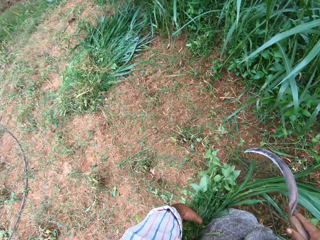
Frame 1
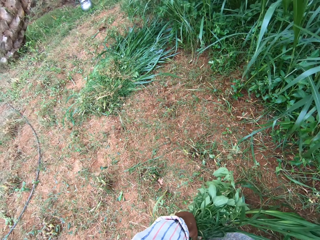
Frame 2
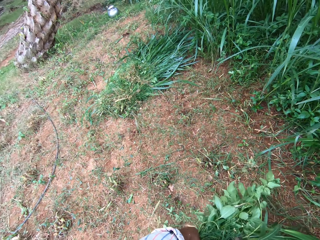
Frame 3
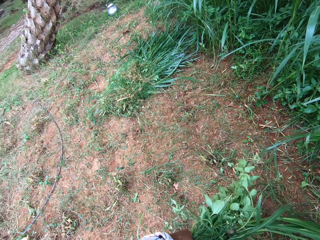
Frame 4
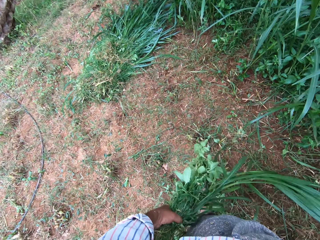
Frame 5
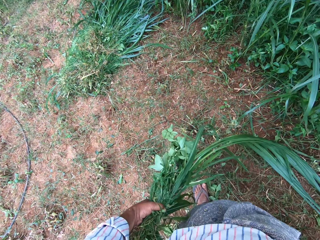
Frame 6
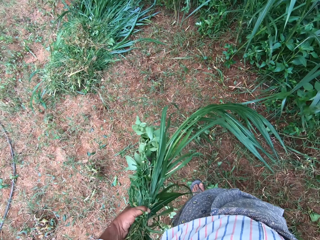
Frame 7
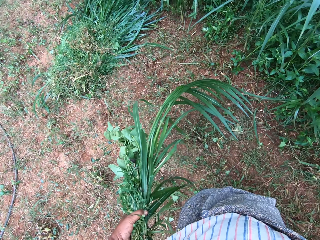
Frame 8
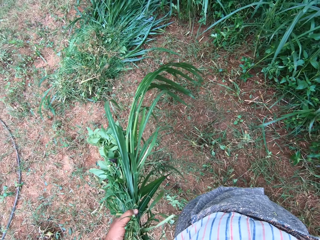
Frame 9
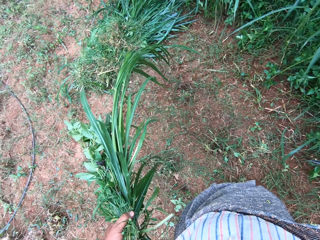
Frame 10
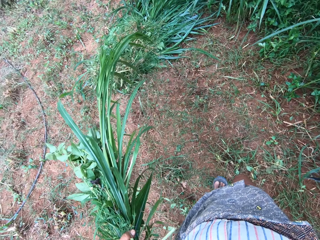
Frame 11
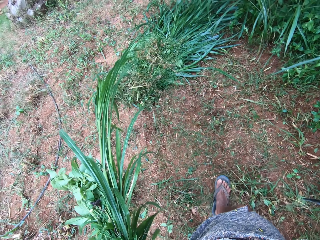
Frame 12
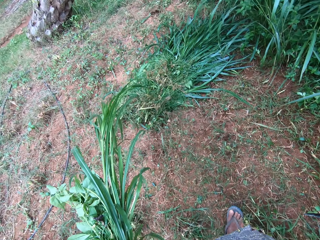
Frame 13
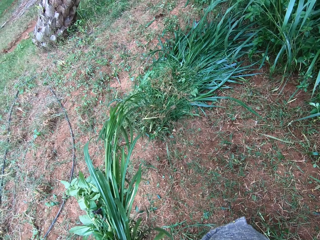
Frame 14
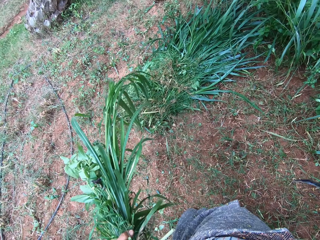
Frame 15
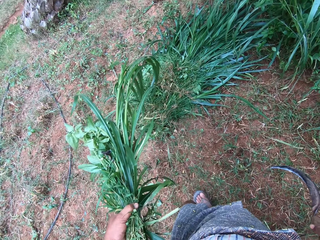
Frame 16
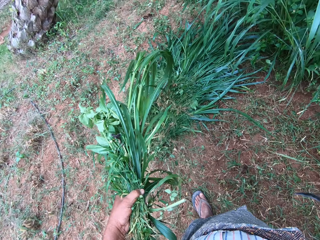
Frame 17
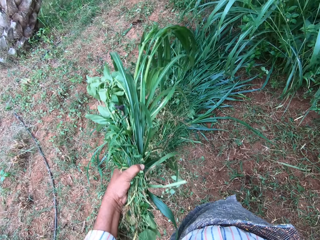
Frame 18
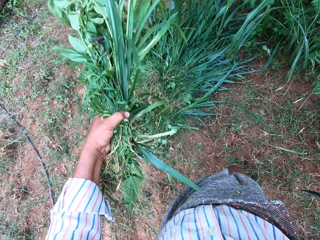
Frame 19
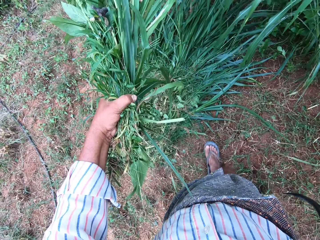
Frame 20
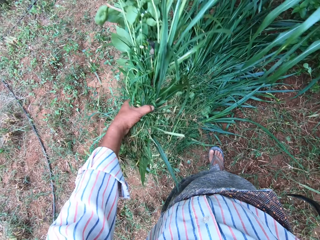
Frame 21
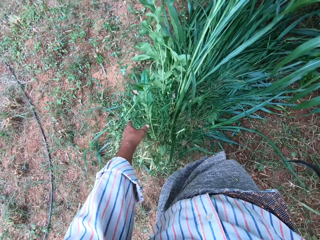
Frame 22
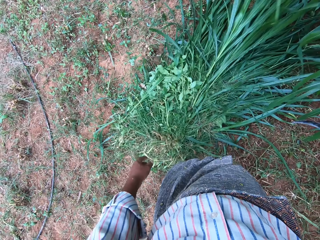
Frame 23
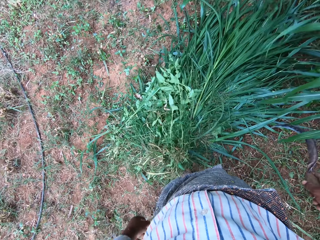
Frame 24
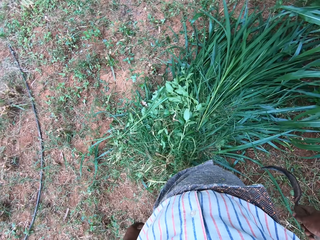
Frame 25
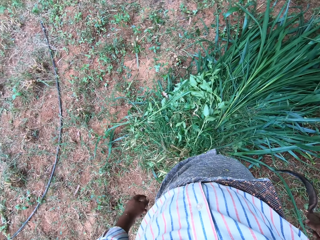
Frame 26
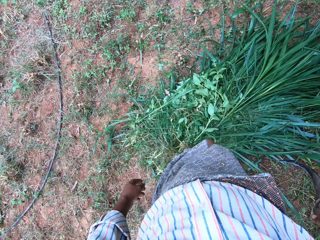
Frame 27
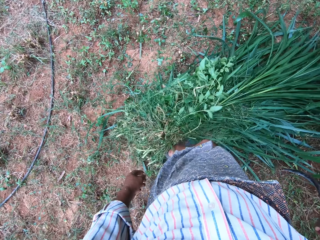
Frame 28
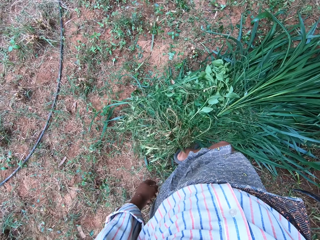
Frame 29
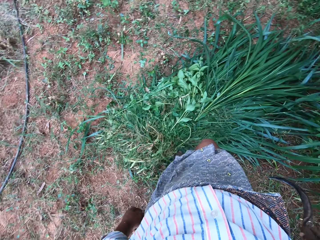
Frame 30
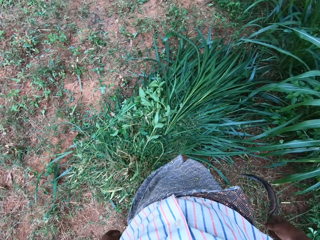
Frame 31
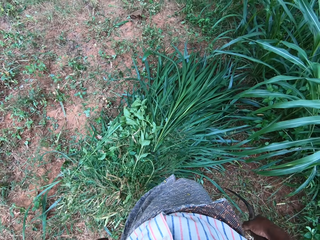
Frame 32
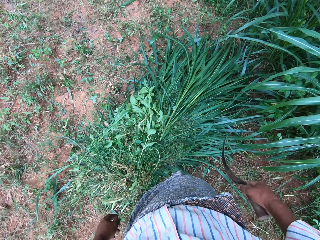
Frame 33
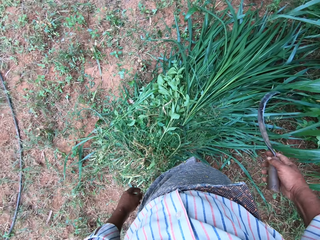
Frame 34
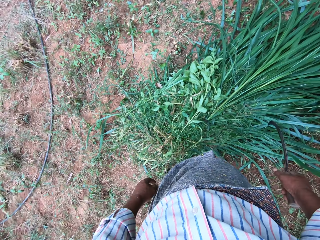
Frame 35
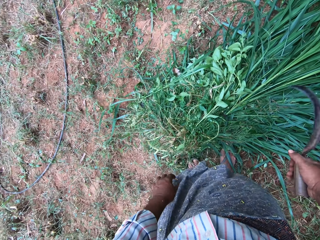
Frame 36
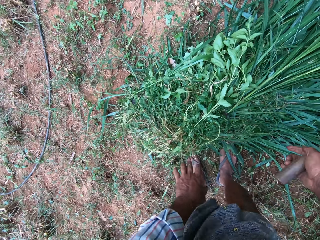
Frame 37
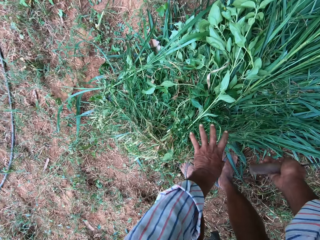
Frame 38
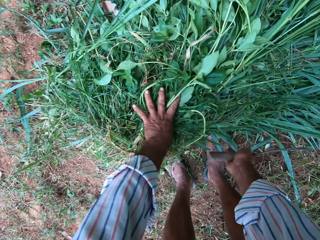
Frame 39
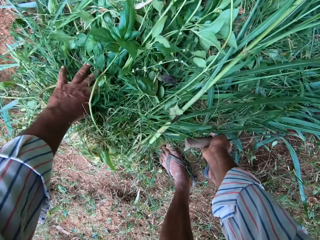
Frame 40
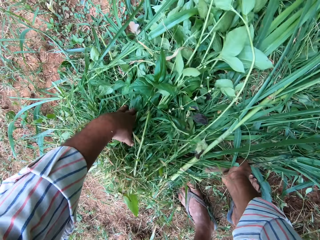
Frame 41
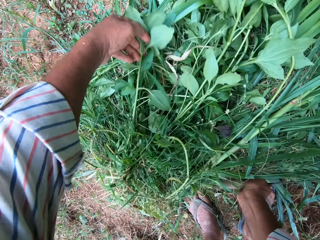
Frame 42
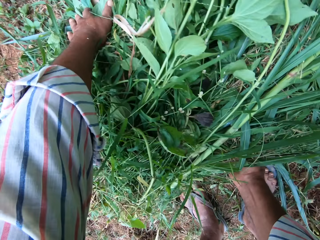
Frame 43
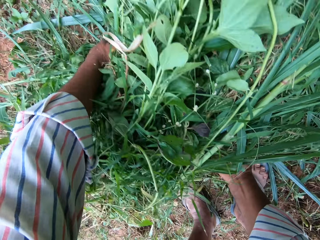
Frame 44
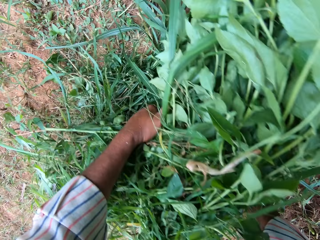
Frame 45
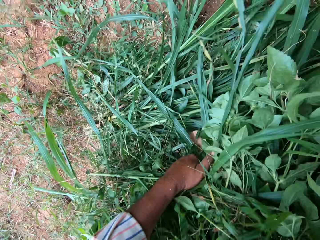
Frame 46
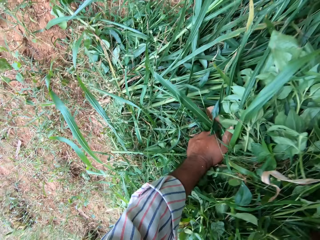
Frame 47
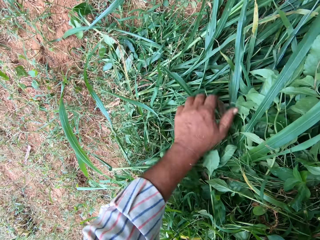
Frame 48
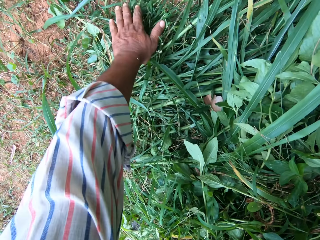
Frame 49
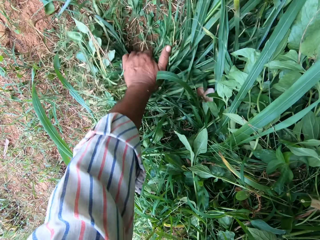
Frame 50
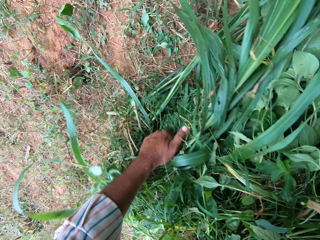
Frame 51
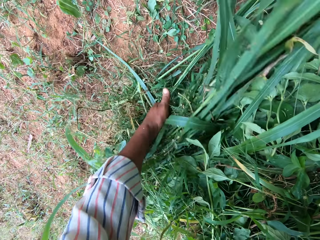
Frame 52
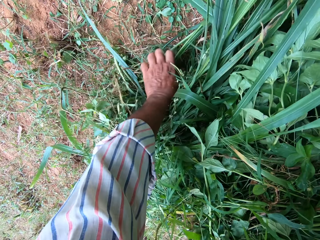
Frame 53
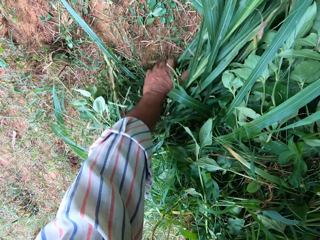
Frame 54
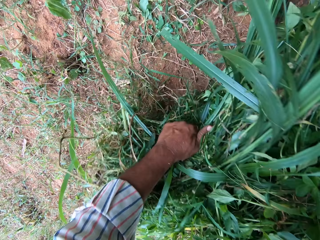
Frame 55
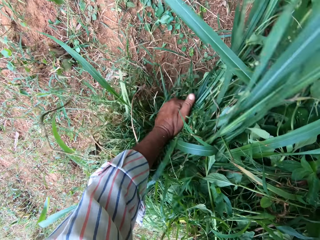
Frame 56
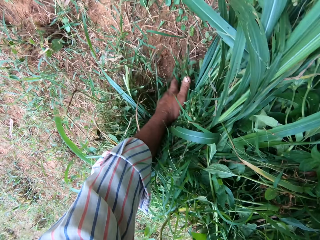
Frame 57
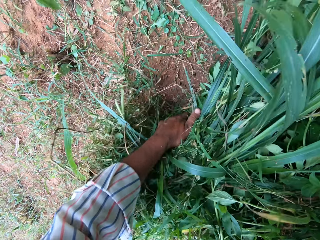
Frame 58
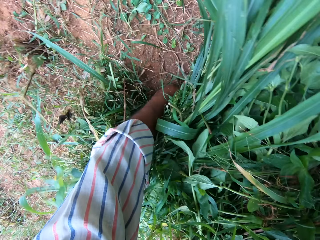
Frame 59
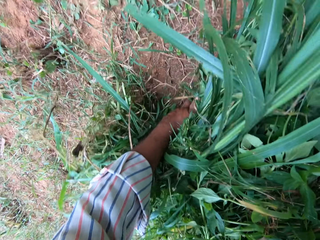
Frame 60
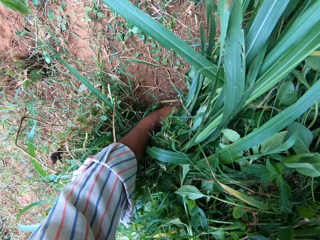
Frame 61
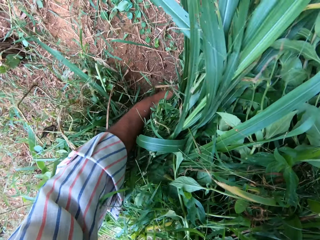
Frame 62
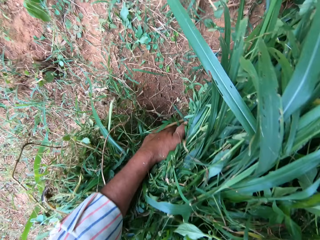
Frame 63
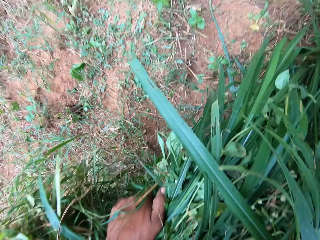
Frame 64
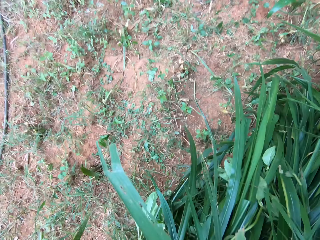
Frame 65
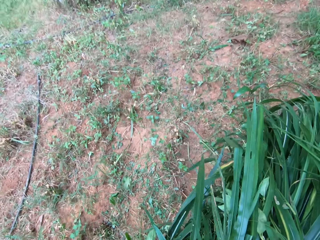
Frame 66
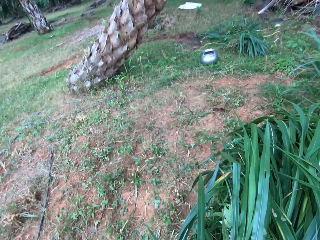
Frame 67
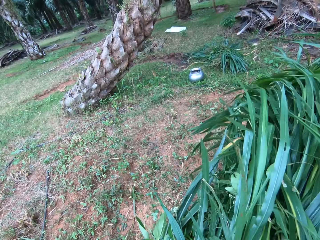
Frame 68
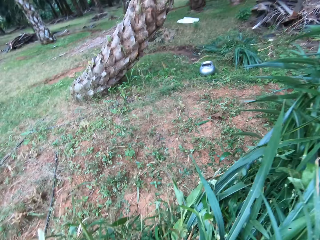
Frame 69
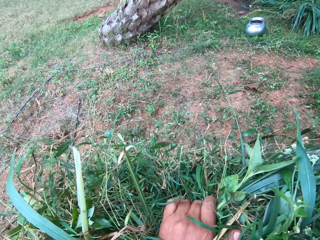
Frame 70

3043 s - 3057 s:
The camera wearer walks towards the grasses on the ground with the grasses in his hand. He drops the grasses on the ground with other grasses. He kicks the grasses together. He packs all the grasses together in his hand. He picks up the grass from the ground.

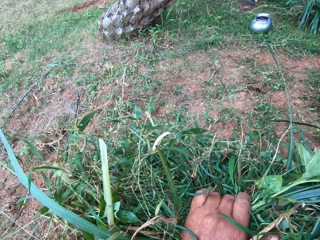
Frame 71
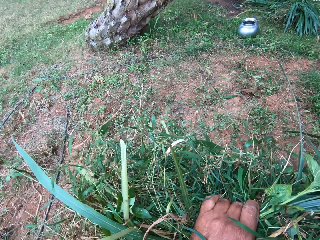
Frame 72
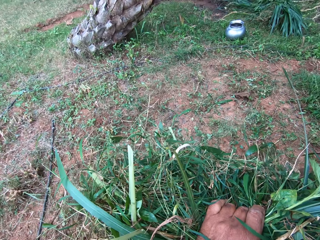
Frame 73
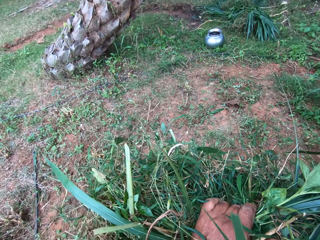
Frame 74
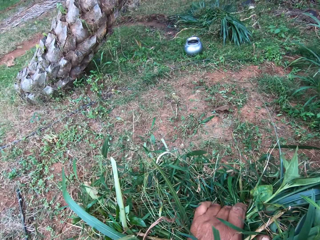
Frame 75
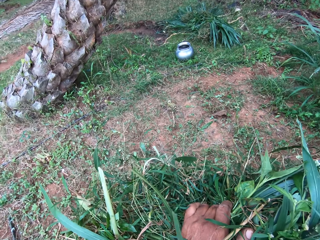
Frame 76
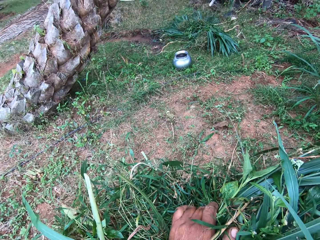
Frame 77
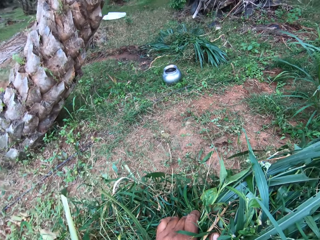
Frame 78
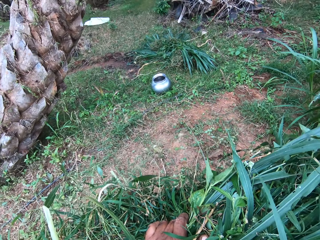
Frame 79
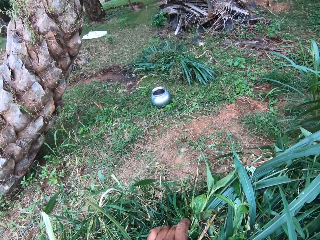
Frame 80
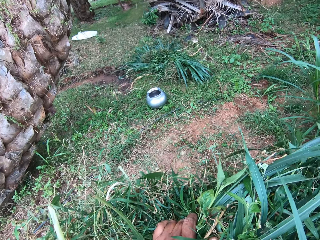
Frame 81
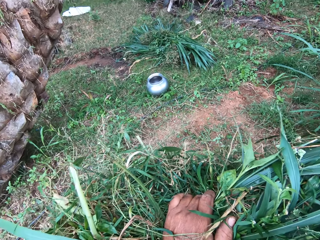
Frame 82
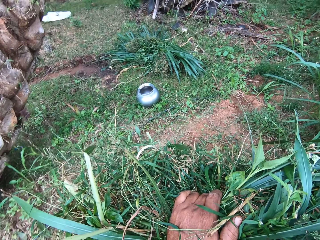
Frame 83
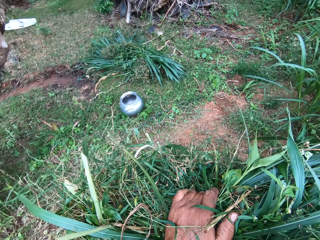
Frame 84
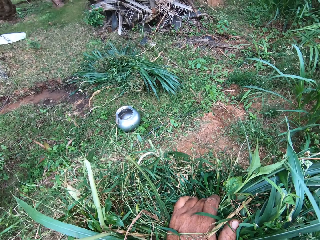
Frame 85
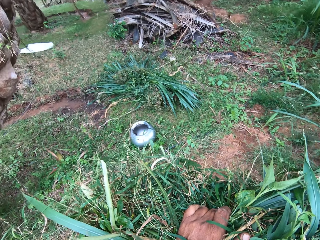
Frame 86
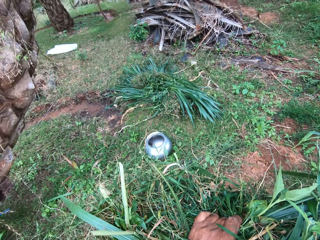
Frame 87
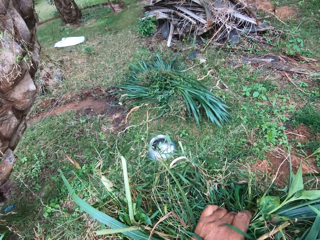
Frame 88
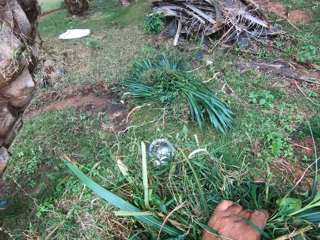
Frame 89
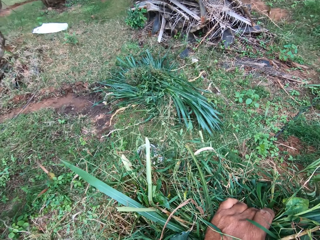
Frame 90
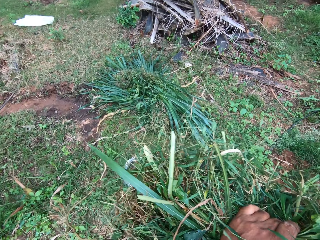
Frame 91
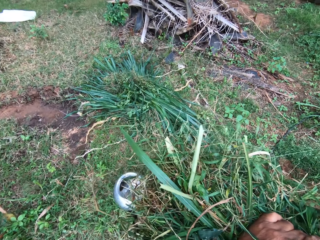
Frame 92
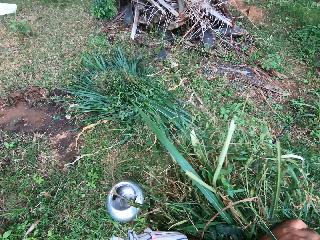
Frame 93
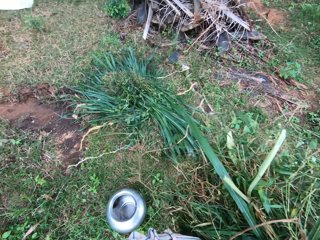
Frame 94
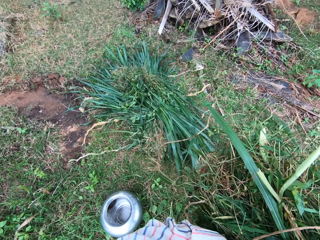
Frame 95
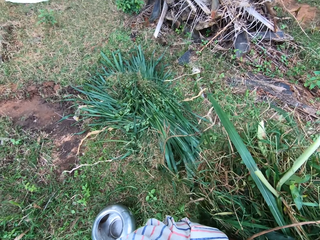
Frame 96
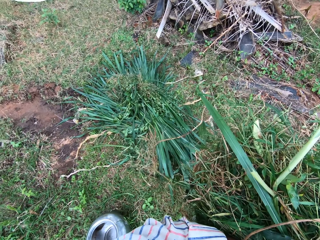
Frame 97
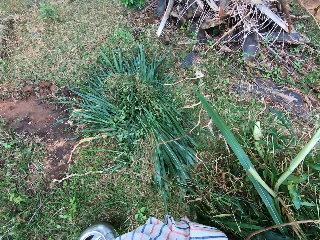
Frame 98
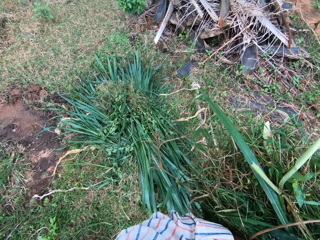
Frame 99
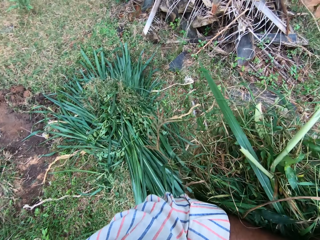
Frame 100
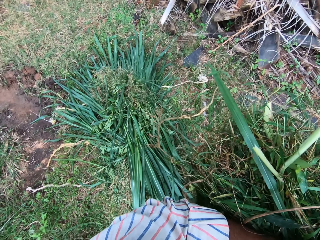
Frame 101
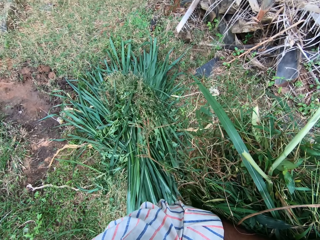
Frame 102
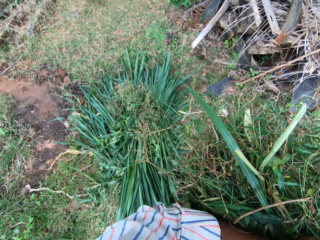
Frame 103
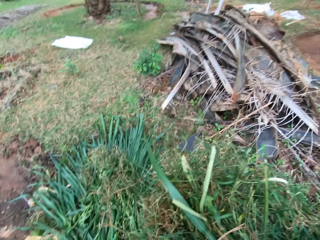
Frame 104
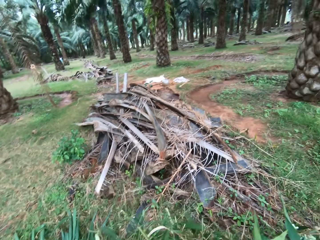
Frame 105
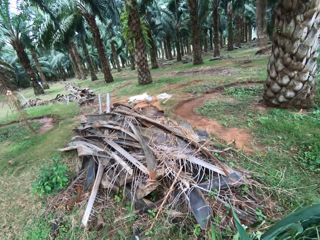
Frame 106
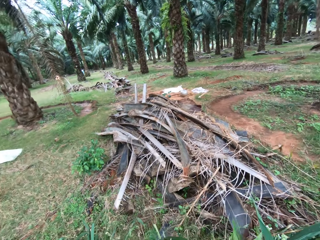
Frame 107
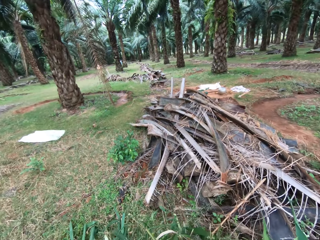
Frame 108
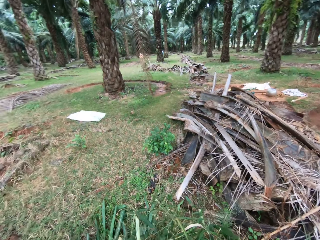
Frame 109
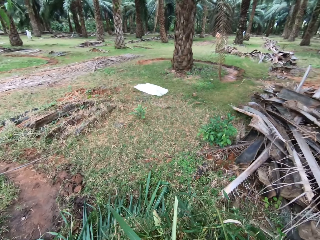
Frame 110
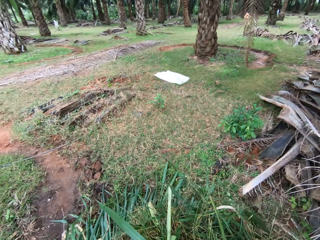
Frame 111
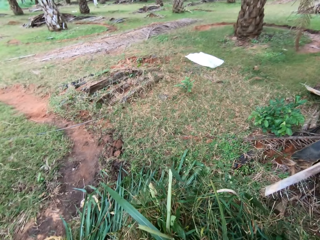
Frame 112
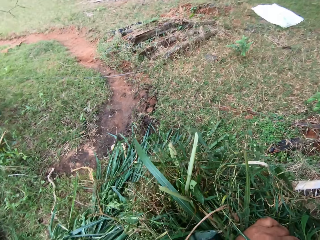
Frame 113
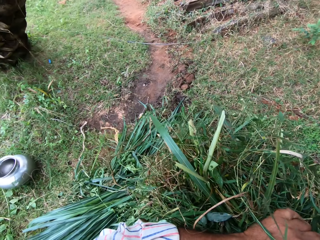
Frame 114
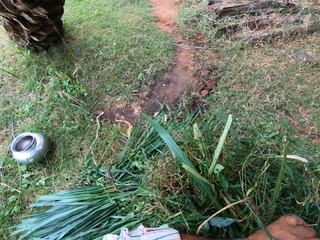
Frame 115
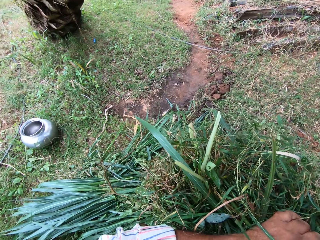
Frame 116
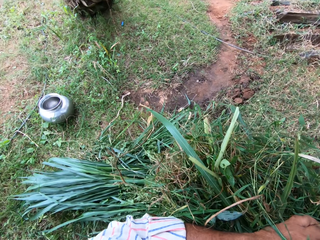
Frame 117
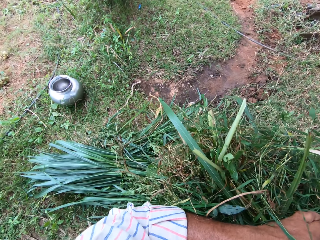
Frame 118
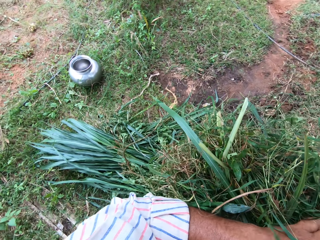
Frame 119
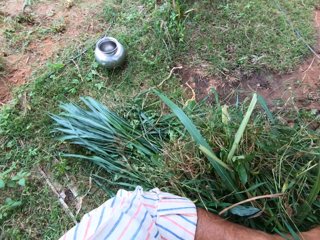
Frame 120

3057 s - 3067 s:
The camera wearer walks towards another side of the farm. They look around the farm.
